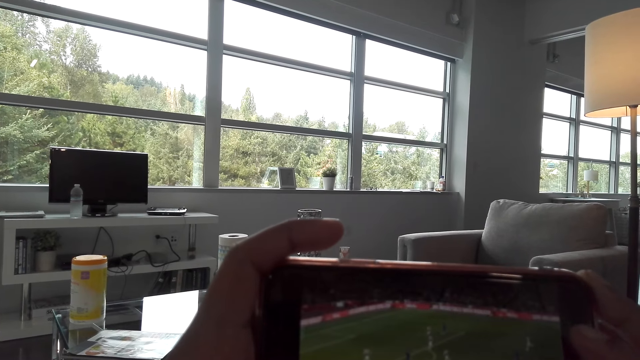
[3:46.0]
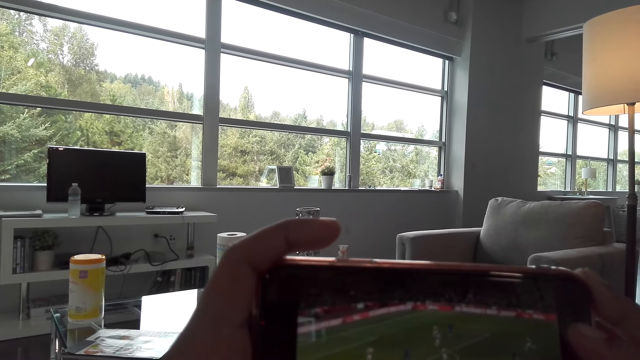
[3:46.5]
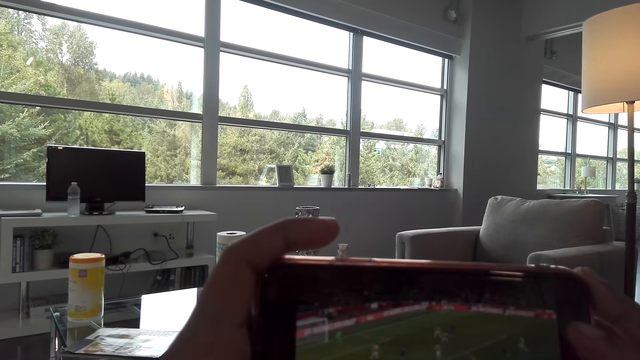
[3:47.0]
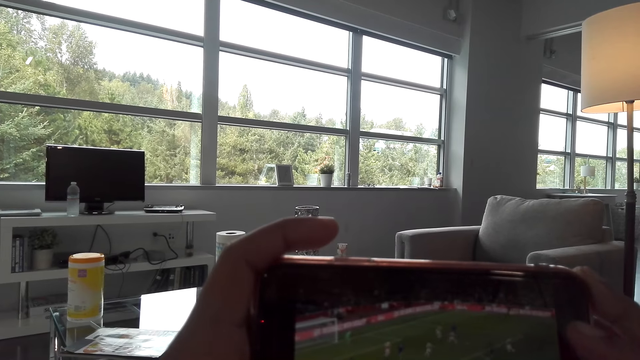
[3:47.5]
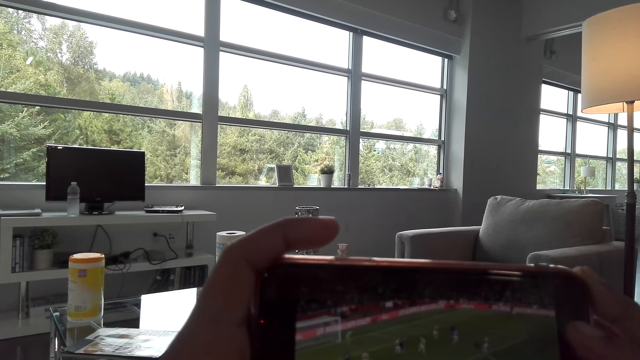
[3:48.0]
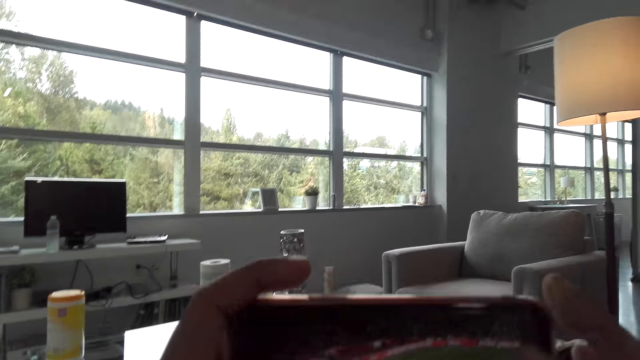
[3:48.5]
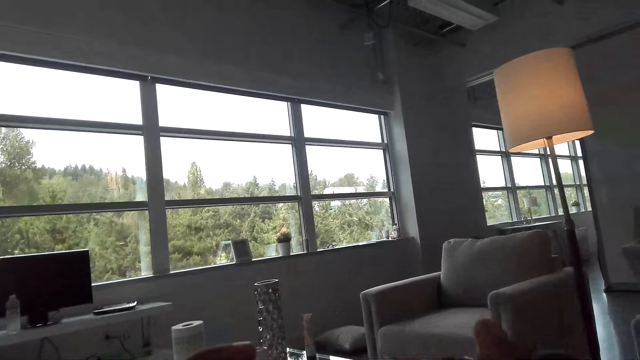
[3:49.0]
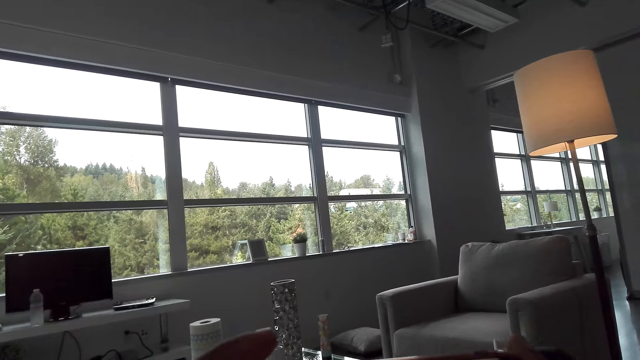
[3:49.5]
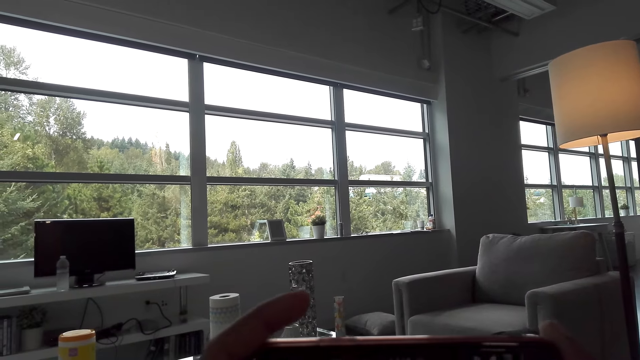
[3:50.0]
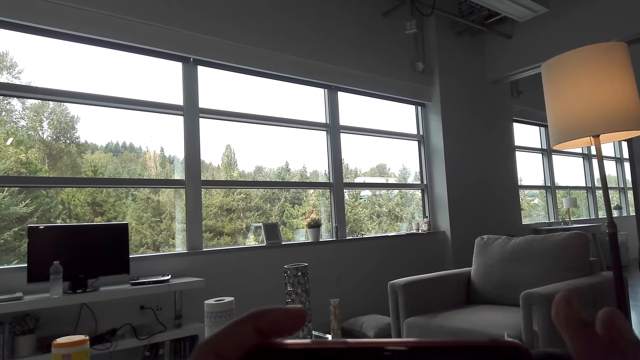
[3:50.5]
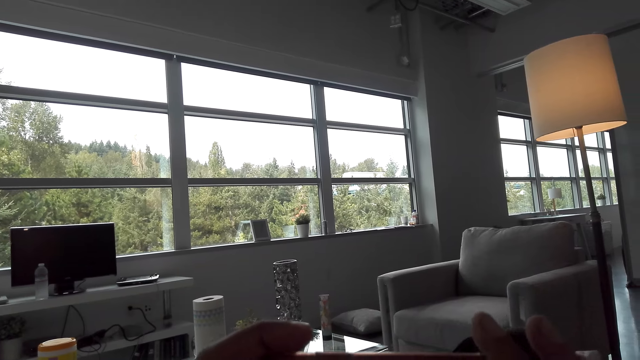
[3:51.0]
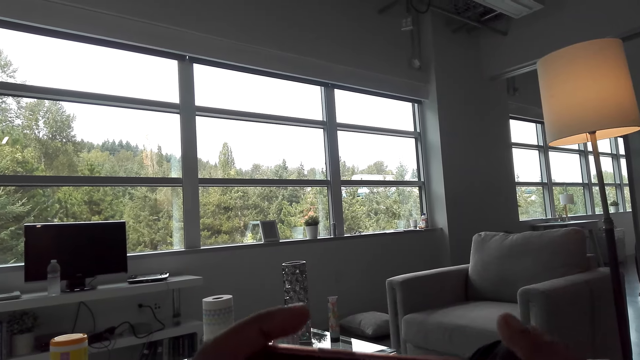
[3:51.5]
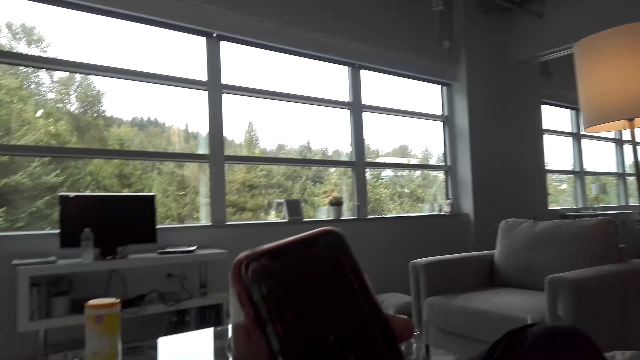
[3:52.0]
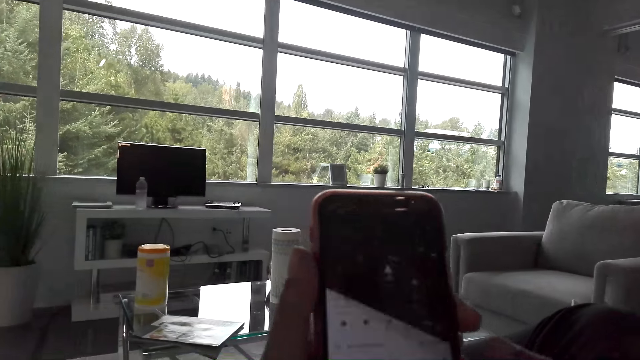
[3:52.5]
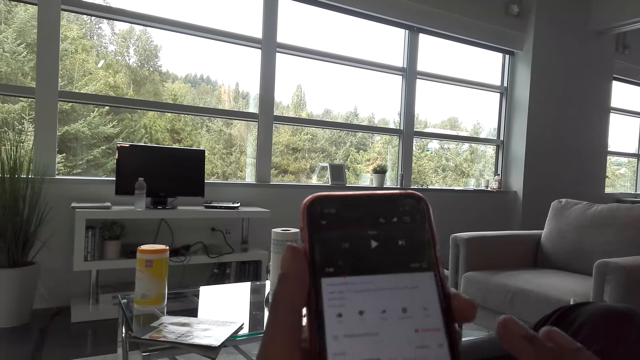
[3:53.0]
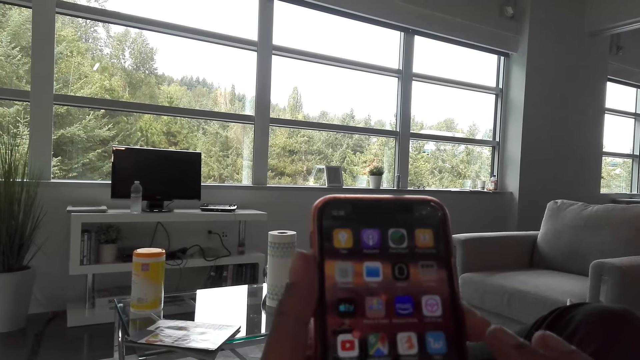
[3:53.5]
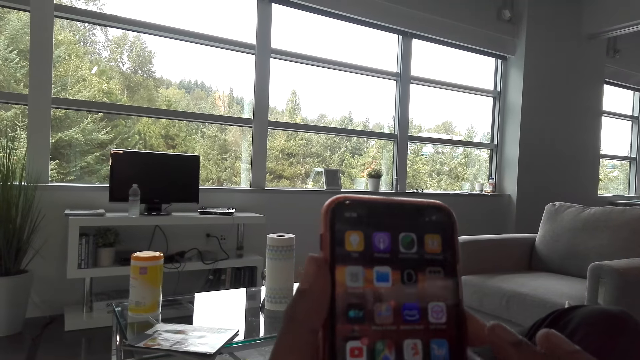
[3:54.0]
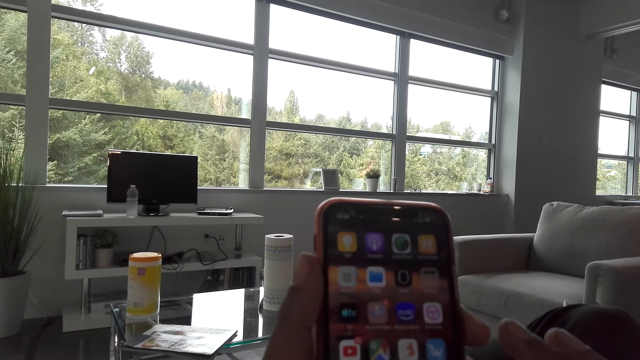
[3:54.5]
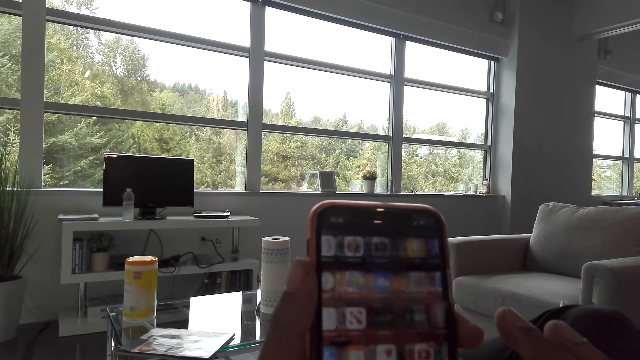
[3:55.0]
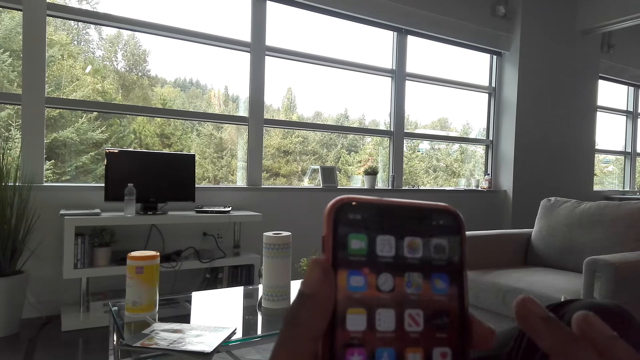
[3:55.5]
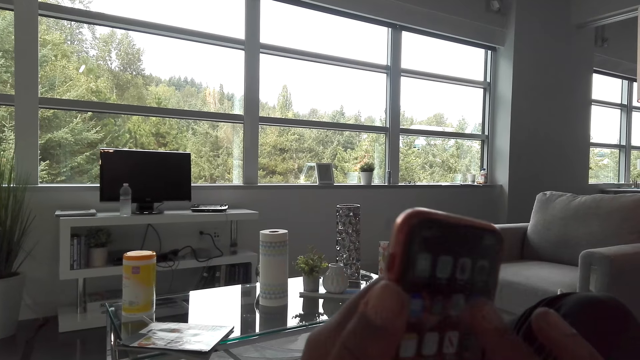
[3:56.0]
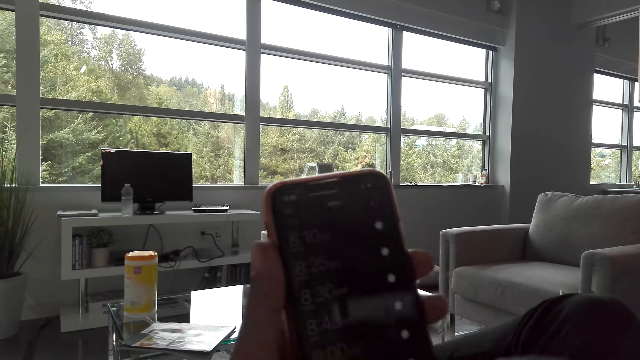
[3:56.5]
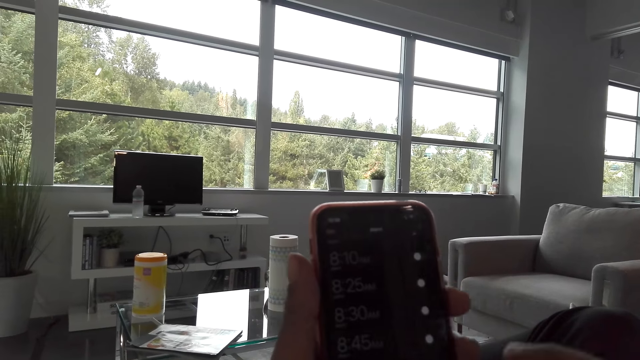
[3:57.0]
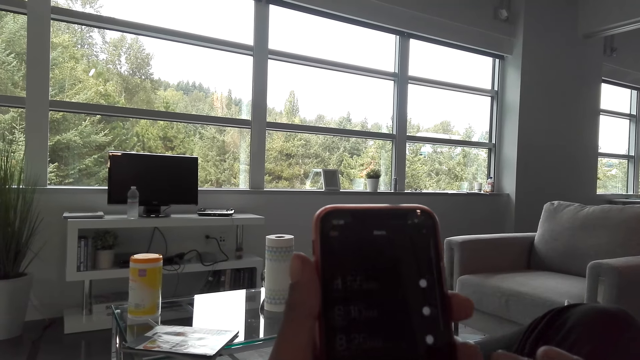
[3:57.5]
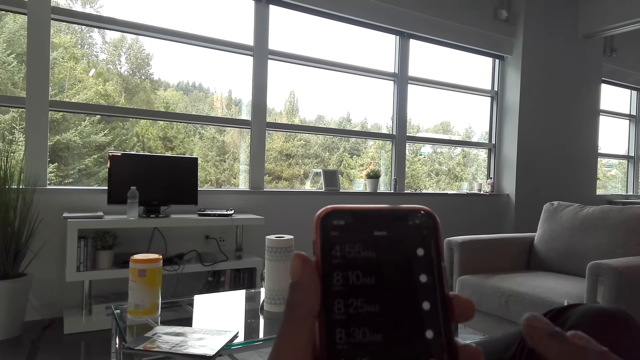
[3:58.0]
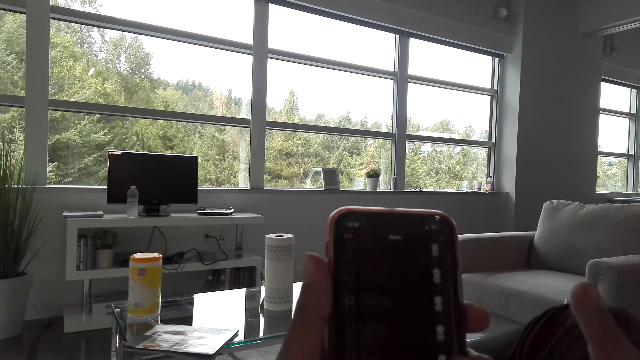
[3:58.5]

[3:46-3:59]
A person operates the mobile phone in the room.

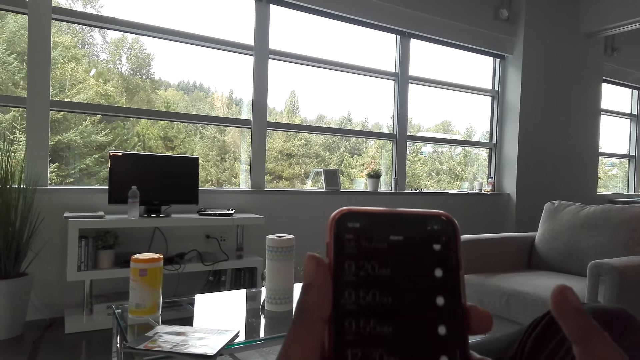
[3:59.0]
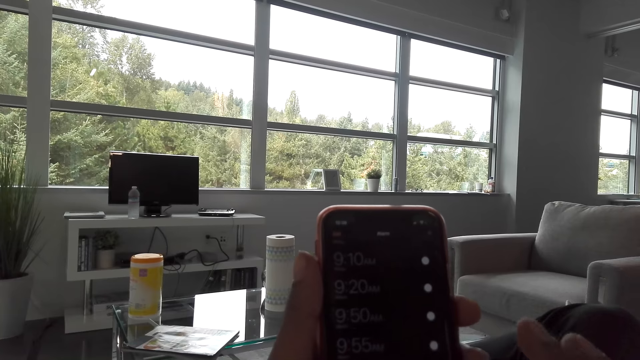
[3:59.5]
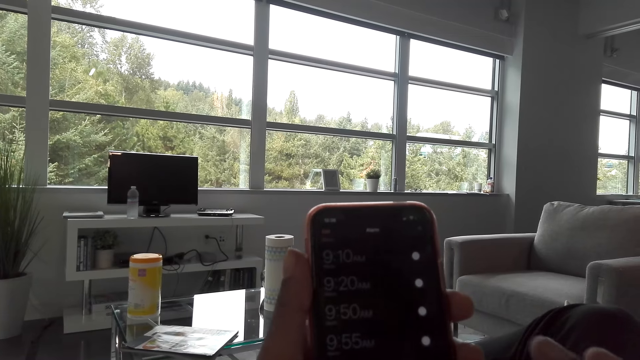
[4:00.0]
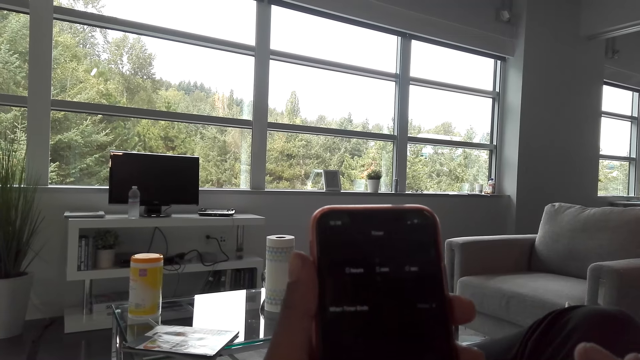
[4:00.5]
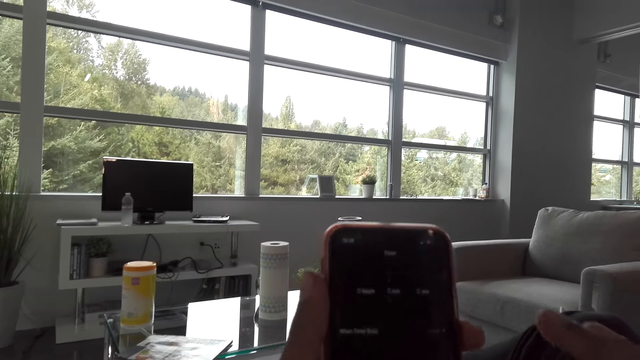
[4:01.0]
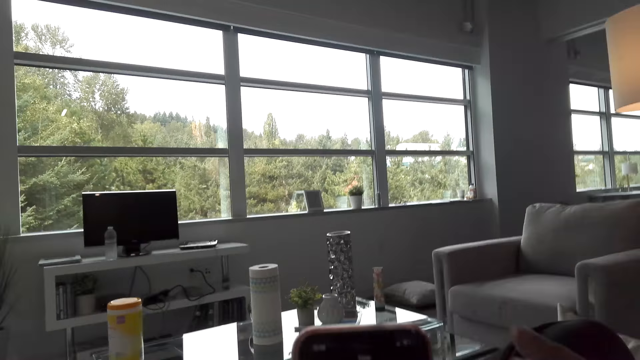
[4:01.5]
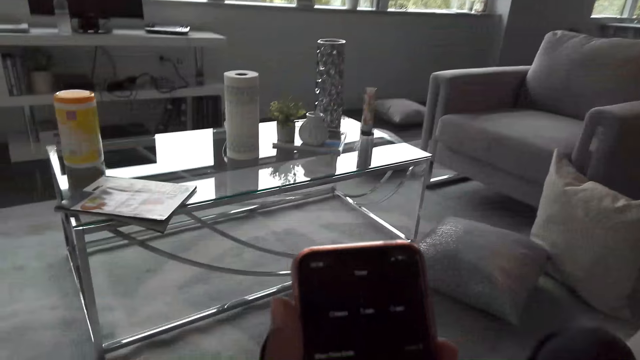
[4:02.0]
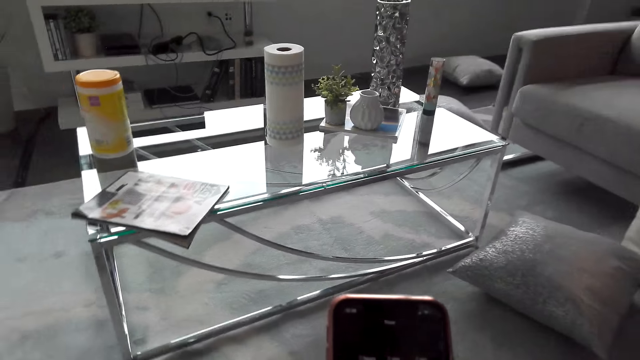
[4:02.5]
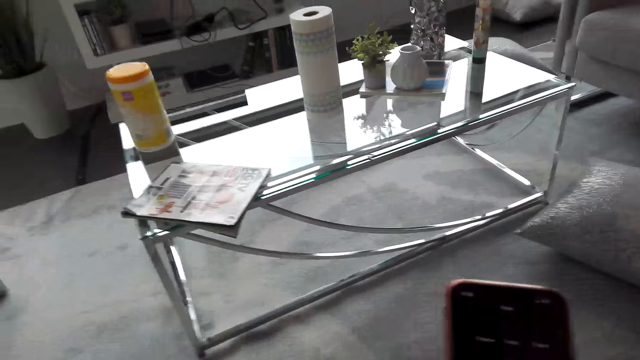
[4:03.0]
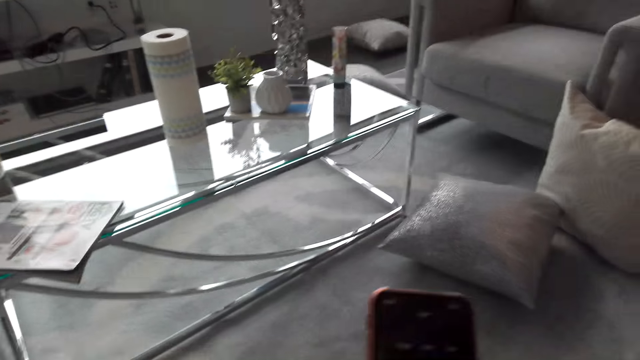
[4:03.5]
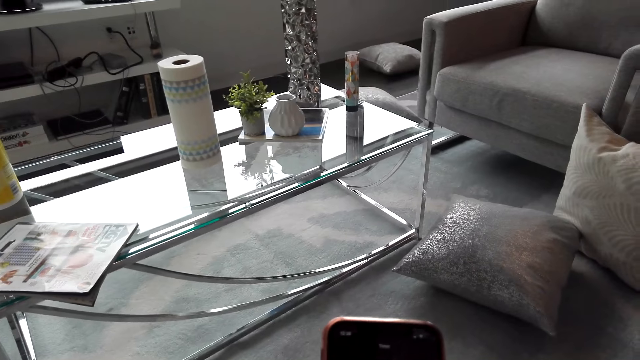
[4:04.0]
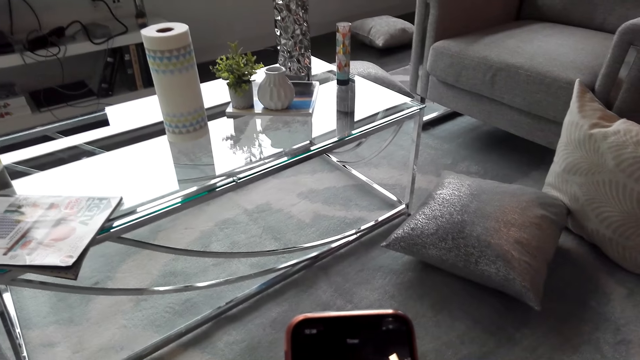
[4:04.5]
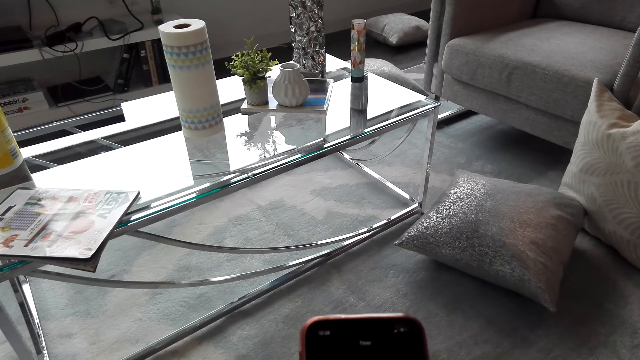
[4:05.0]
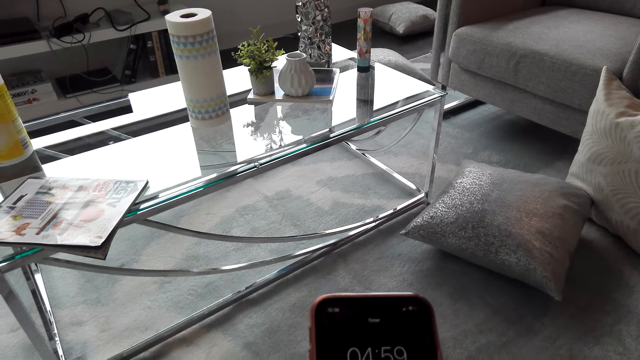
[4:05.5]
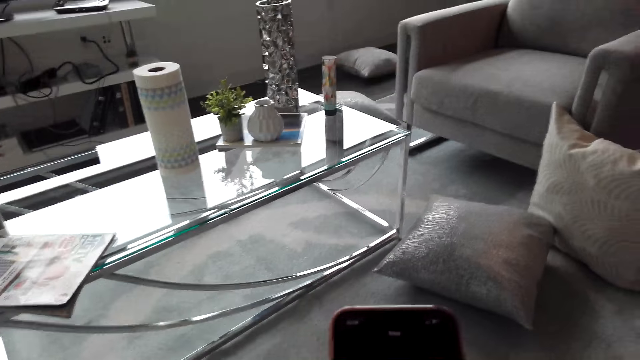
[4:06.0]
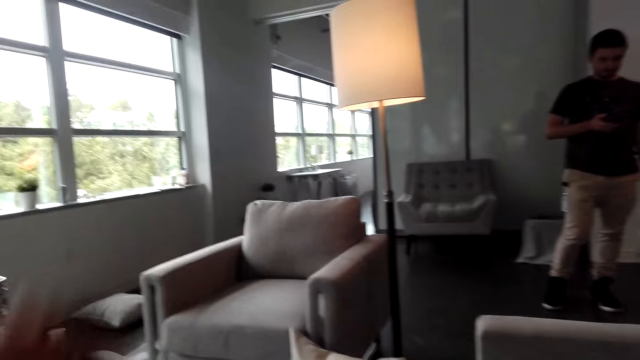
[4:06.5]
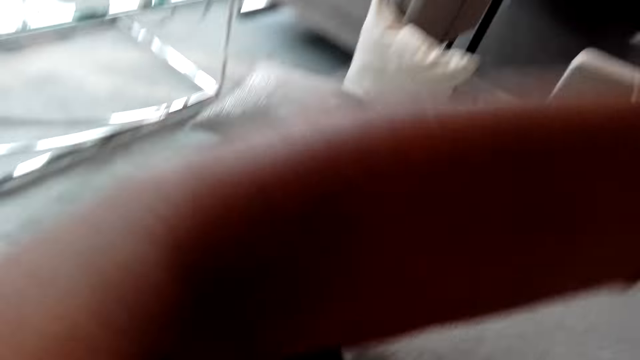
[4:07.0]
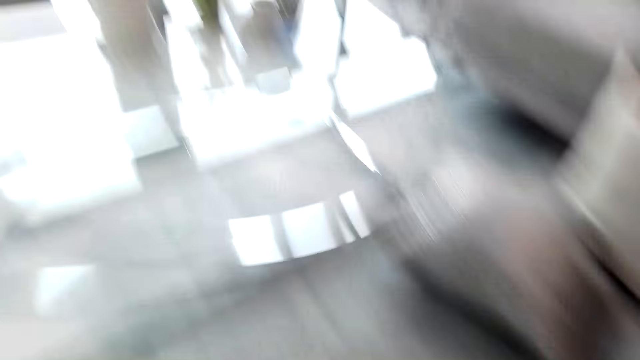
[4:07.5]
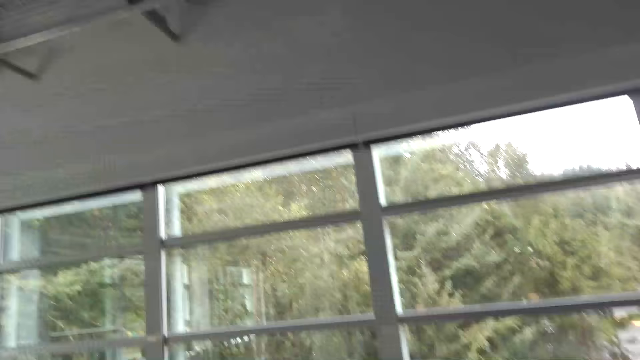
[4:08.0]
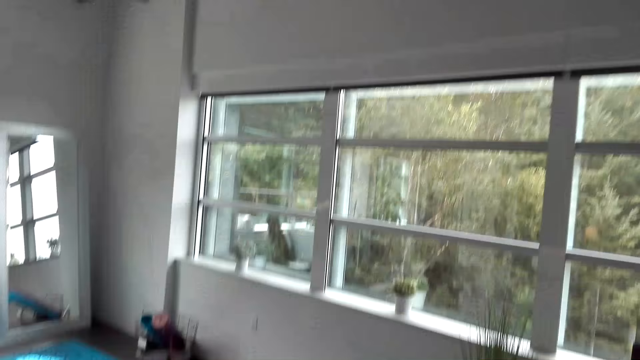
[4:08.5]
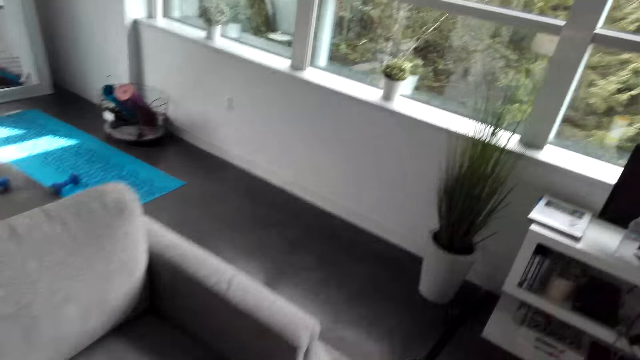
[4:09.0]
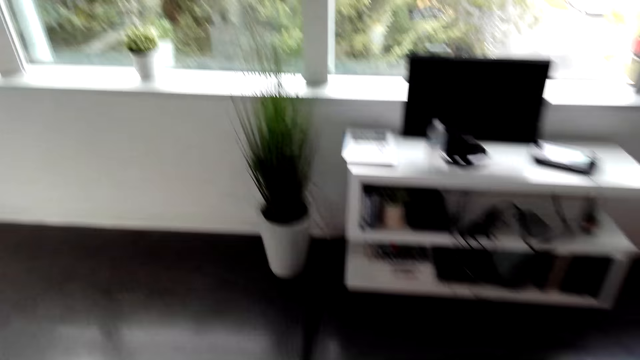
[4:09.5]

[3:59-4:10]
The camera wearer stands up from the sofa and walks around the house. A person walks in the room.
